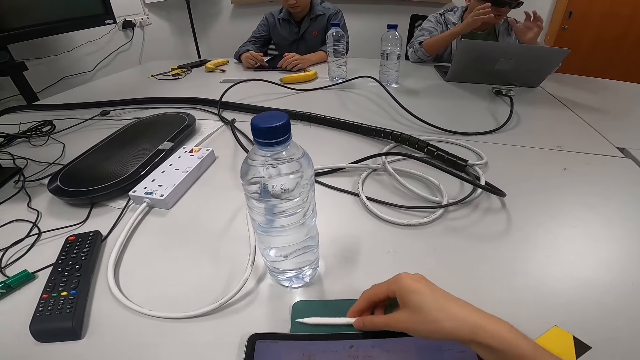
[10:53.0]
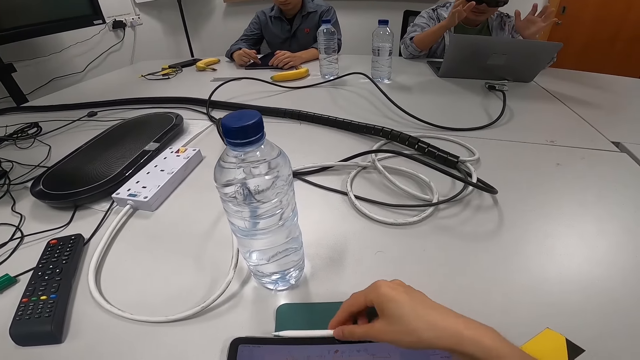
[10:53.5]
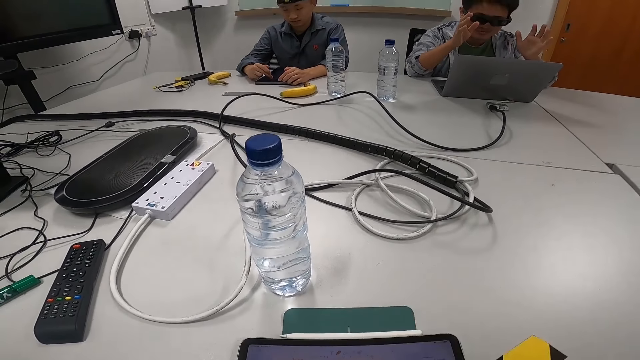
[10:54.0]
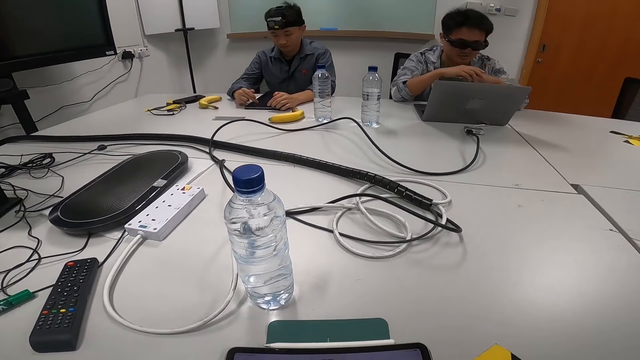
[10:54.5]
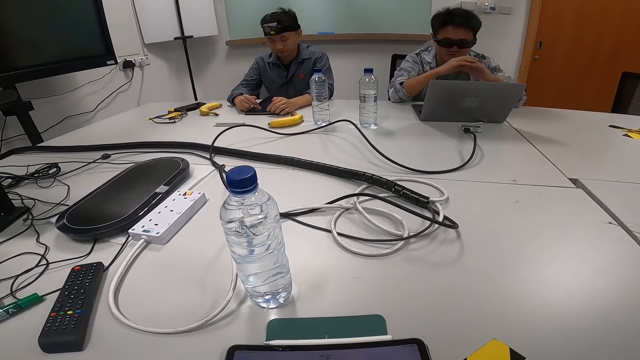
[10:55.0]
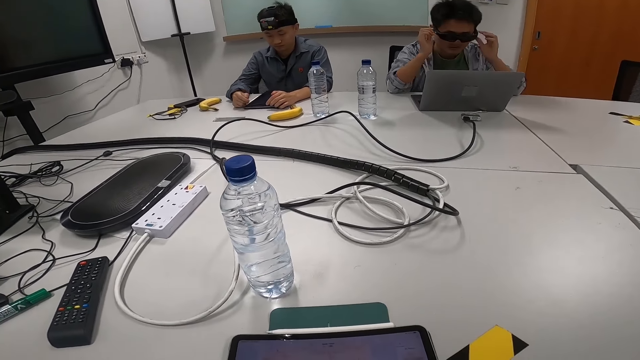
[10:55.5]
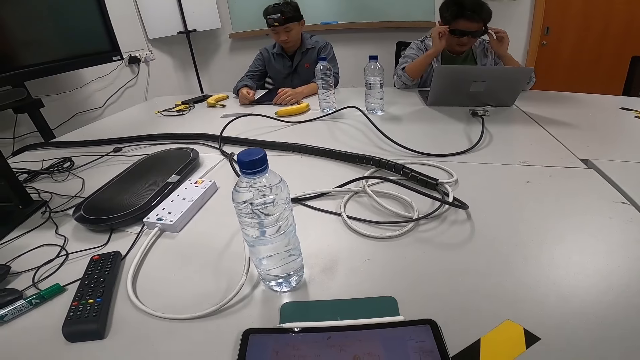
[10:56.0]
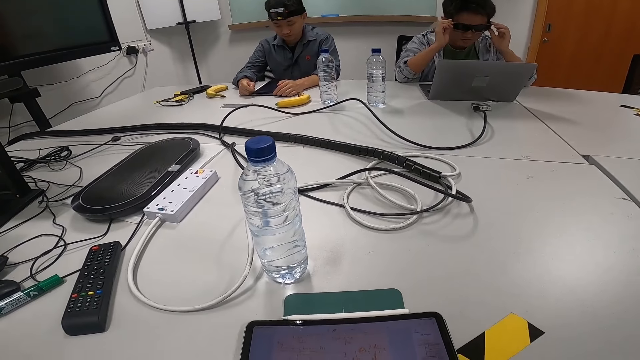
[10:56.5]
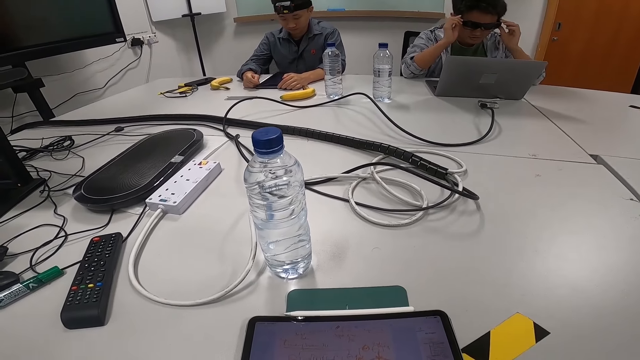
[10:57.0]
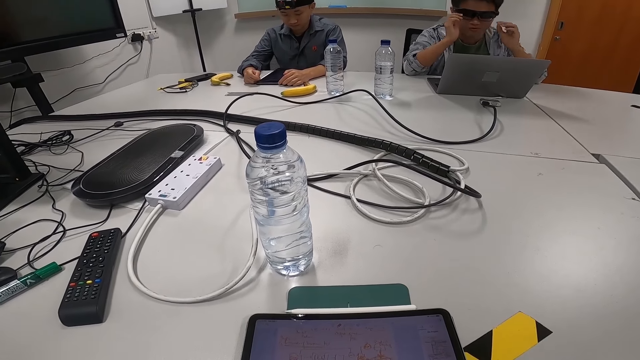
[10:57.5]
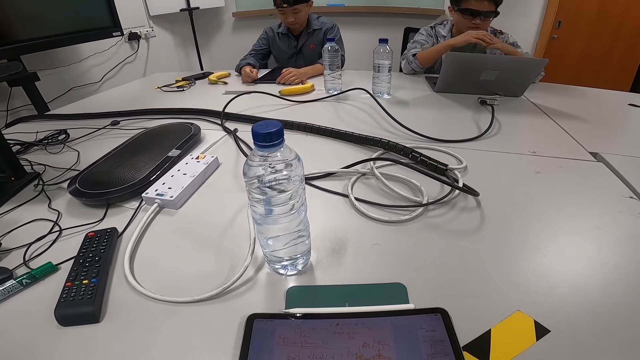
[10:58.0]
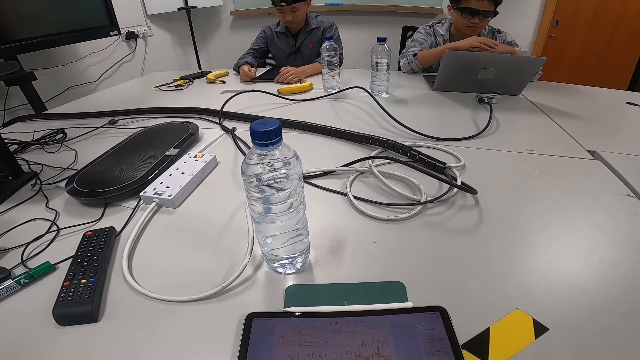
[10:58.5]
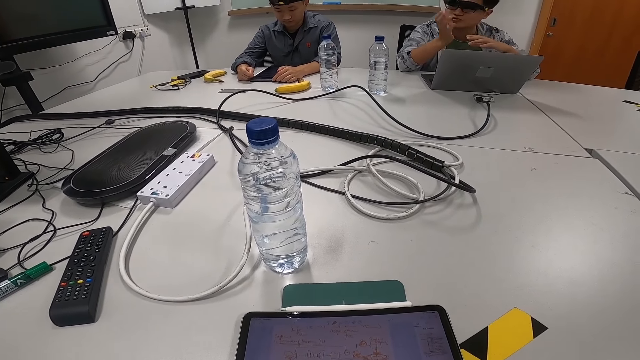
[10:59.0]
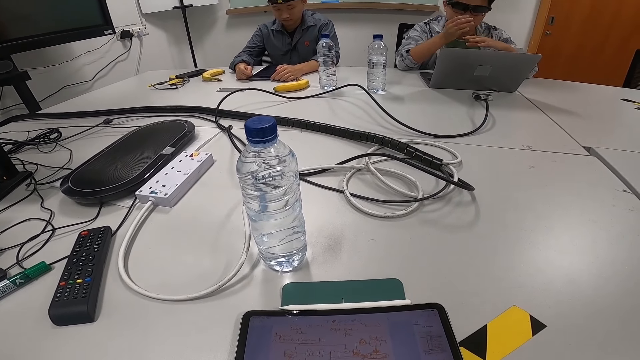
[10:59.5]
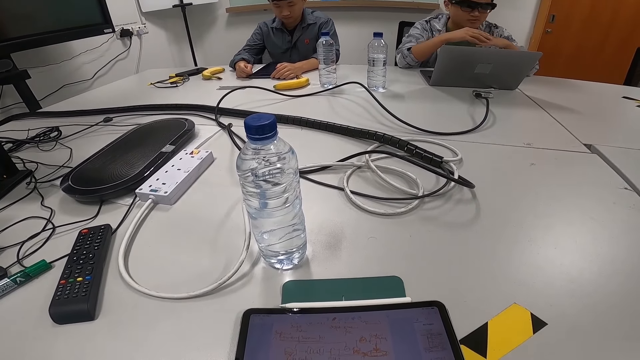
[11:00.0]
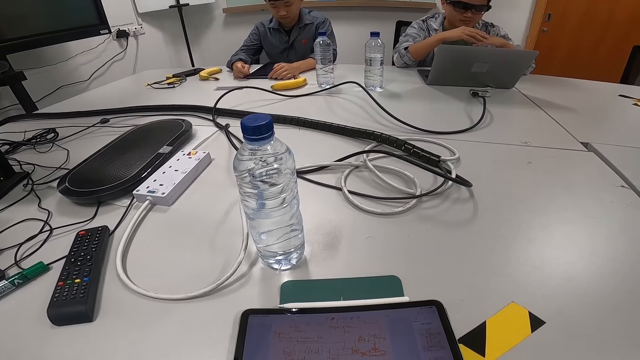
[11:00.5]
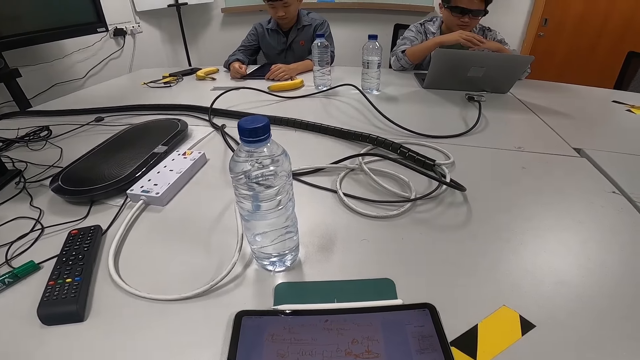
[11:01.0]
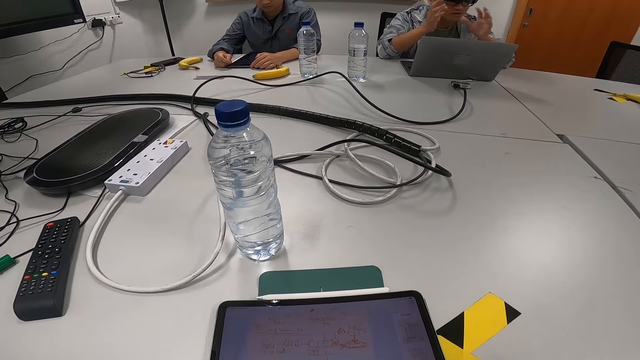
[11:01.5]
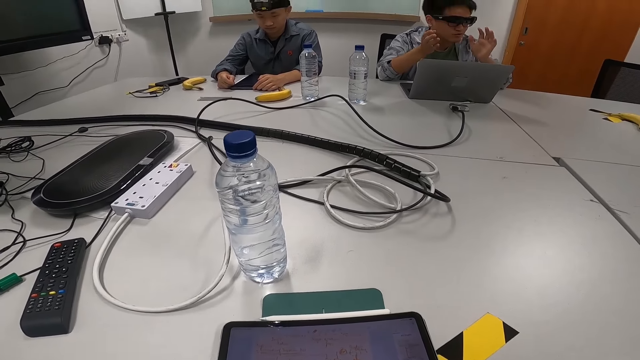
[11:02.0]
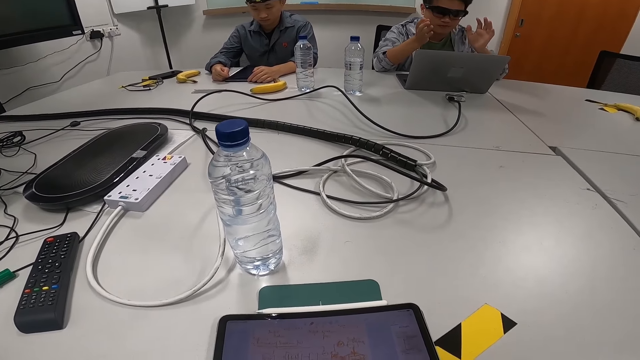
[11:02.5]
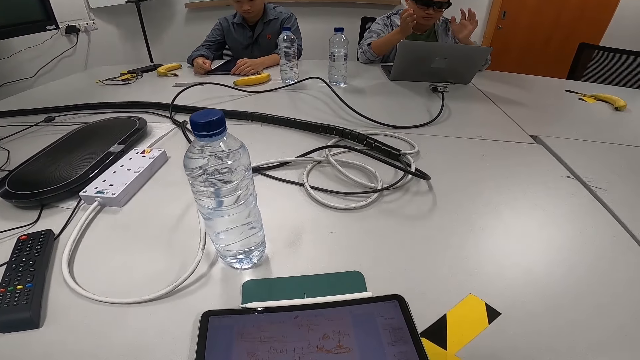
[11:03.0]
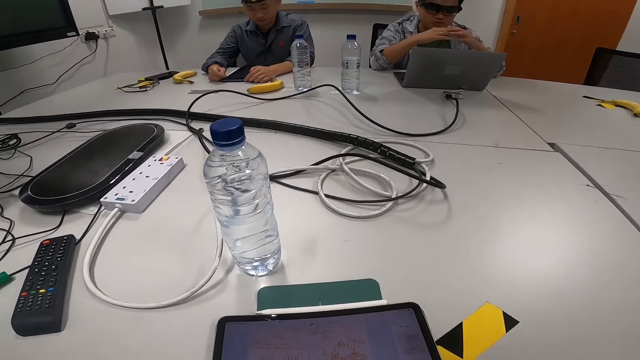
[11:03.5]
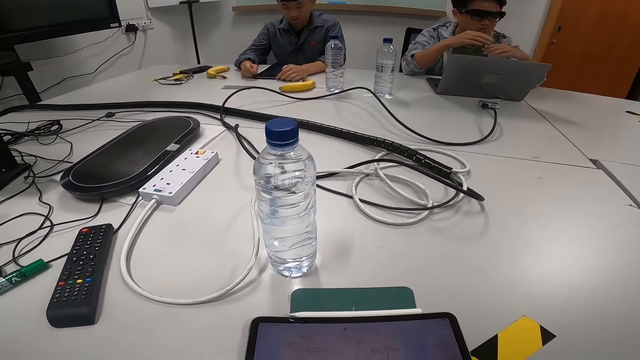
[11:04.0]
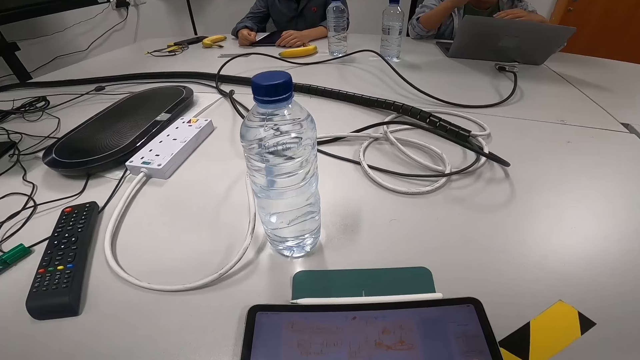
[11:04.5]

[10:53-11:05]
The camera wearer sticks the pen on the tablet.

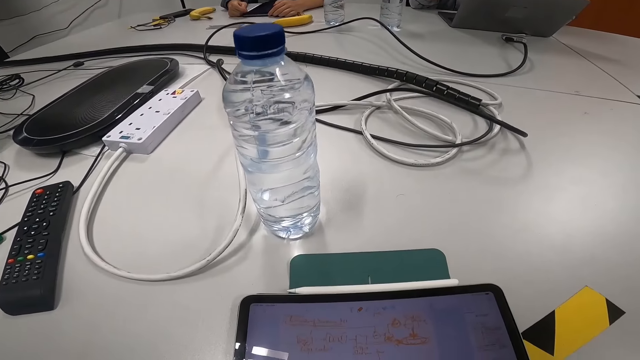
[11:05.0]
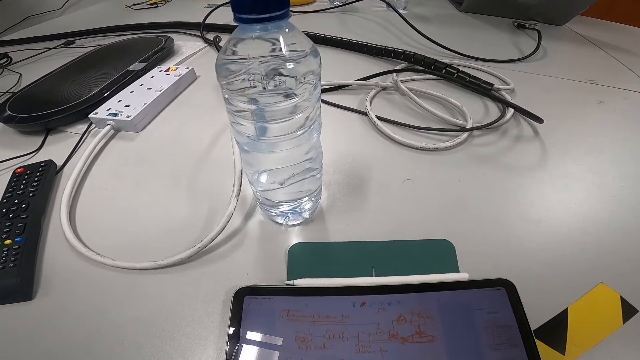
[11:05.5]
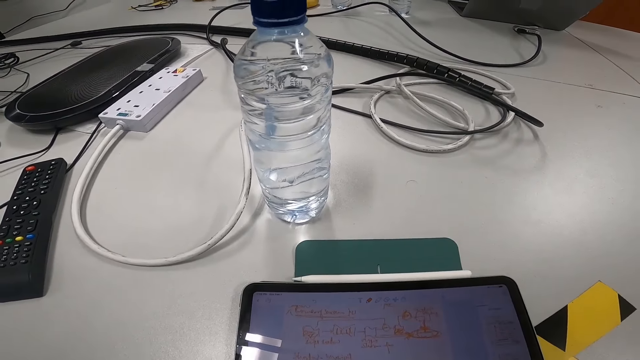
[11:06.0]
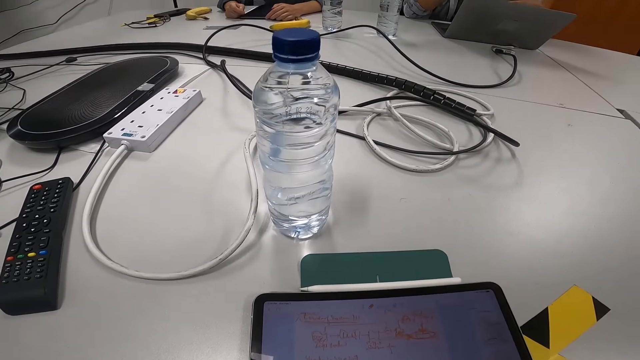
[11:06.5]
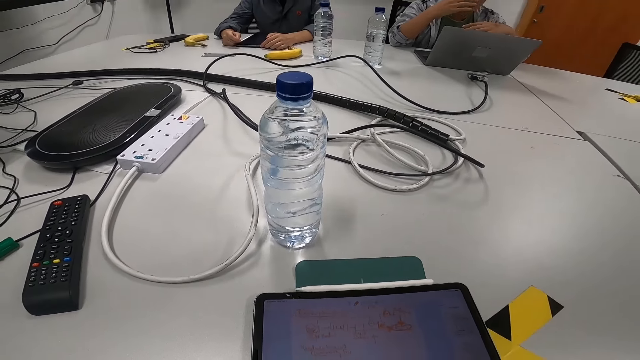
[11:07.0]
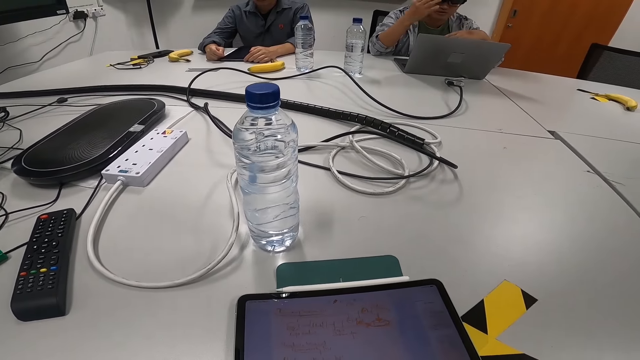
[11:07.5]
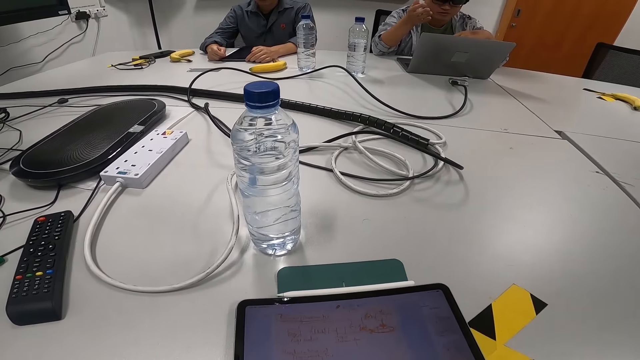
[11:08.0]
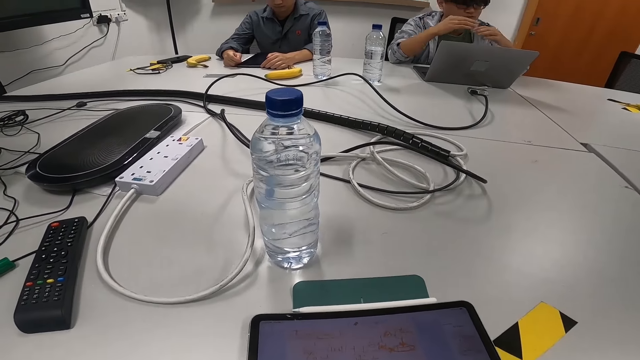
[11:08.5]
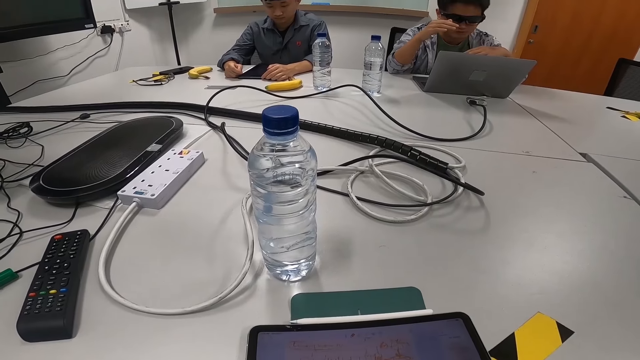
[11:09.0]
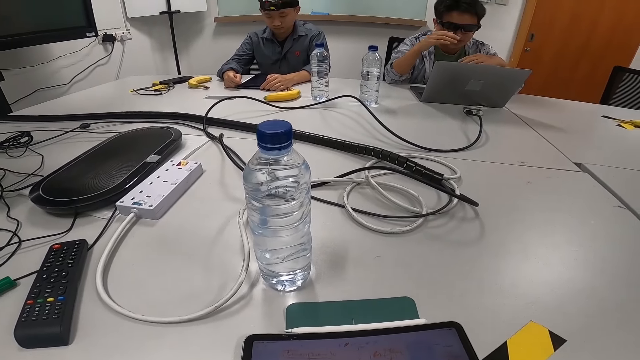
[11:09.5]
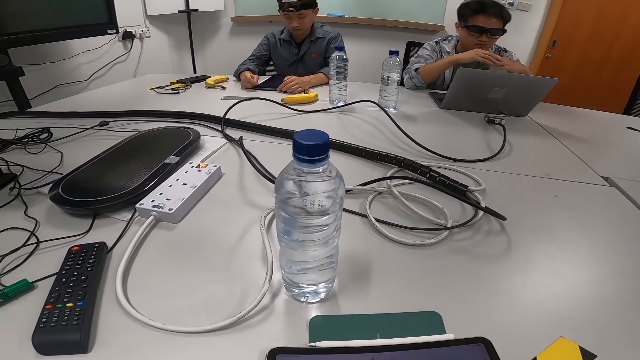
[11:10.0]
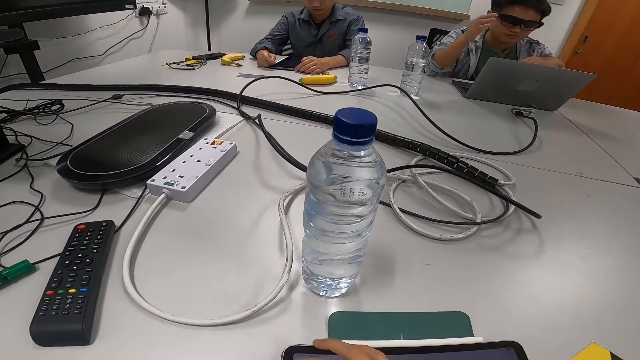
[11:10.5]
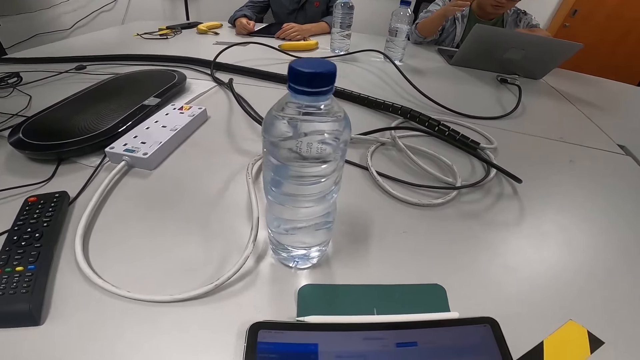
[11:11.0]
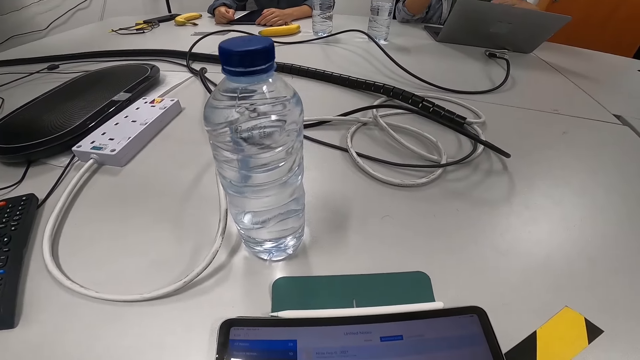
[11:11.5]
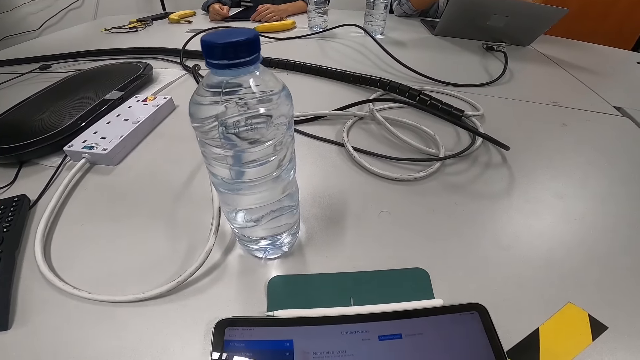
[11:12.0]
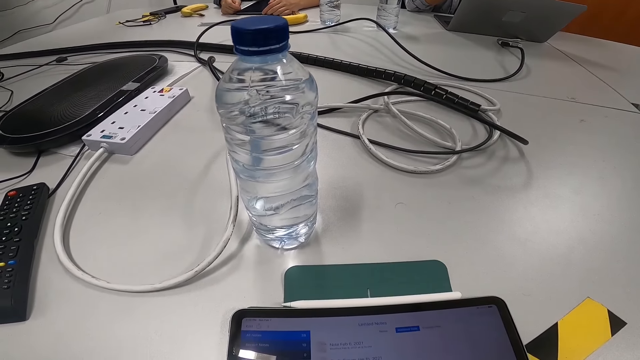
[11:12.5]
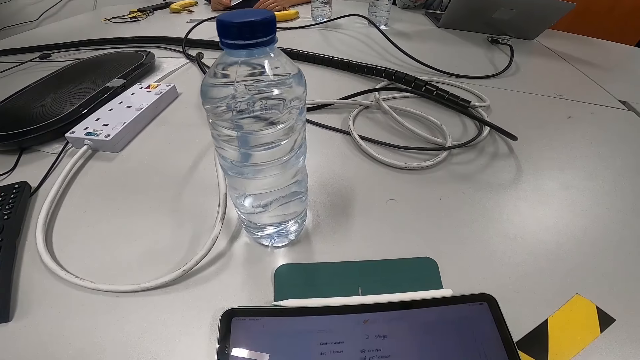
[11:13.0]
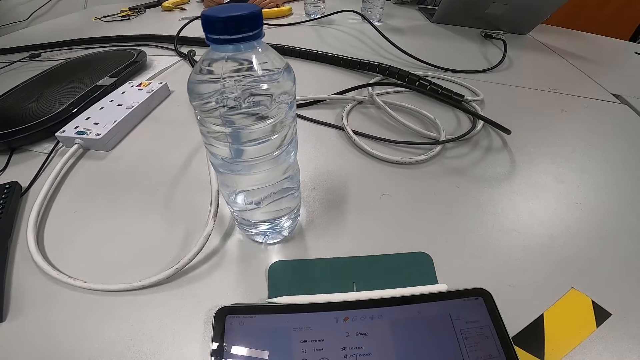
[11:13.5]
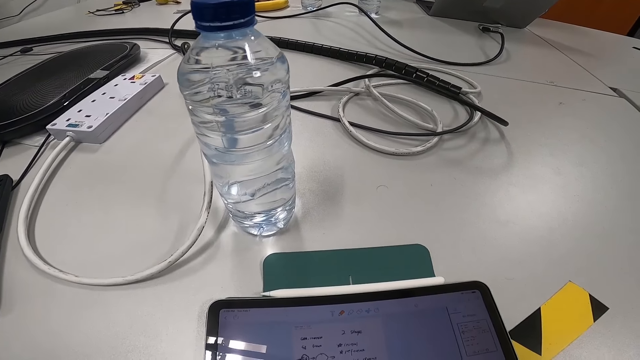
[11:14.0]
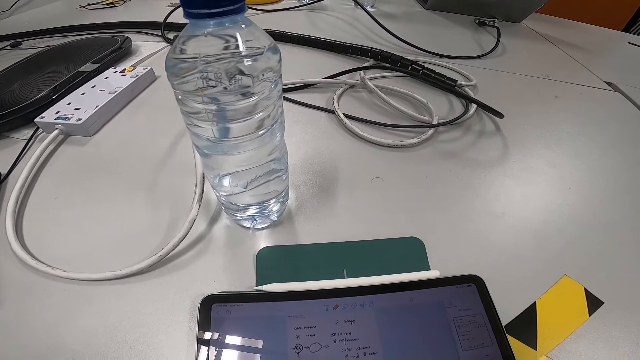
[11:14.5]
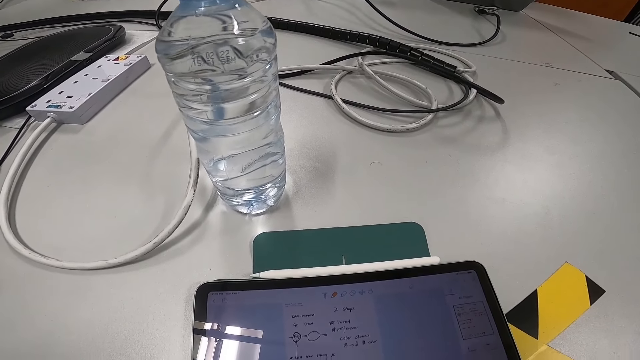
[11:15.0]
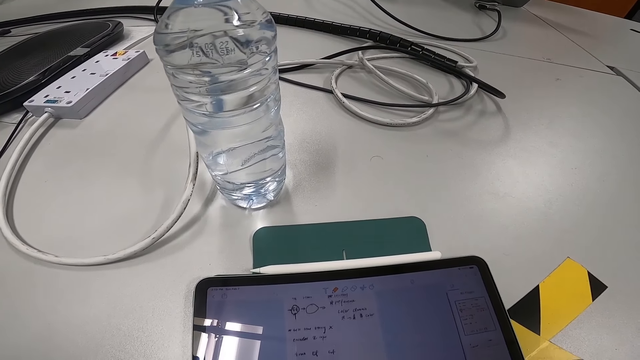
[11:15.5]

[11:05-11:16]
The camera wearer operates the tablet.
